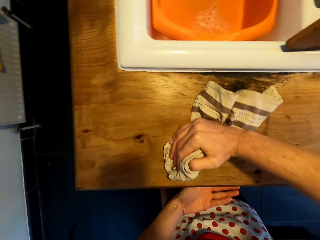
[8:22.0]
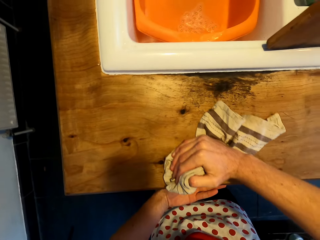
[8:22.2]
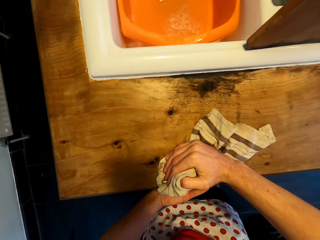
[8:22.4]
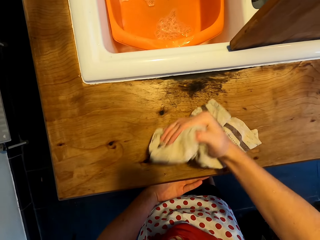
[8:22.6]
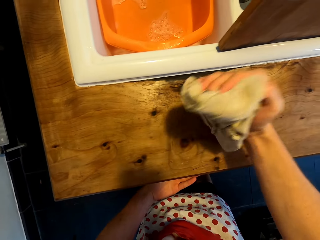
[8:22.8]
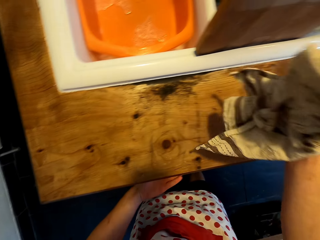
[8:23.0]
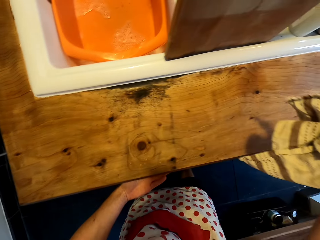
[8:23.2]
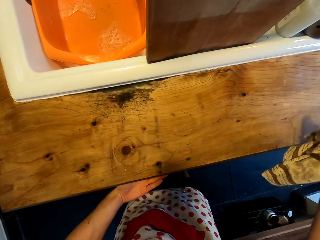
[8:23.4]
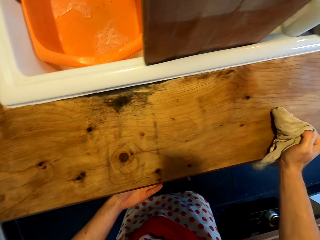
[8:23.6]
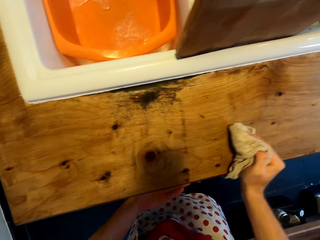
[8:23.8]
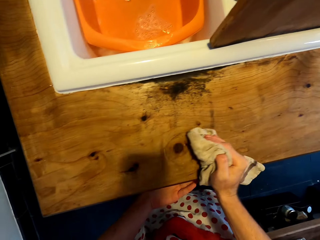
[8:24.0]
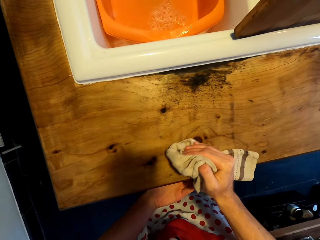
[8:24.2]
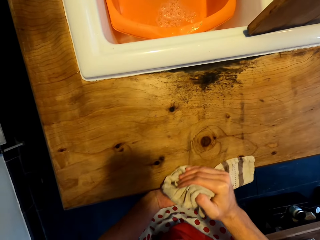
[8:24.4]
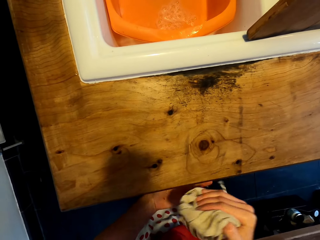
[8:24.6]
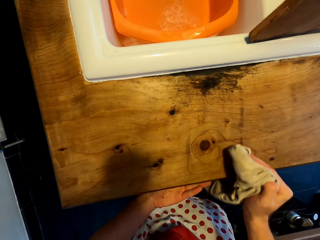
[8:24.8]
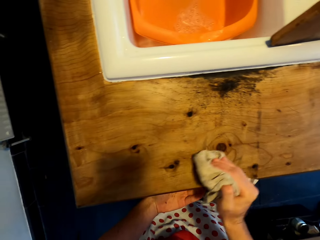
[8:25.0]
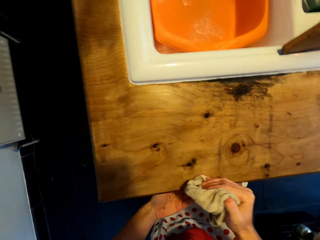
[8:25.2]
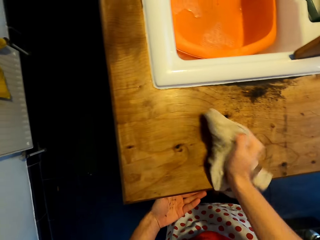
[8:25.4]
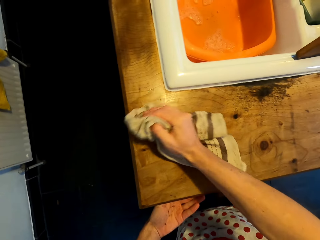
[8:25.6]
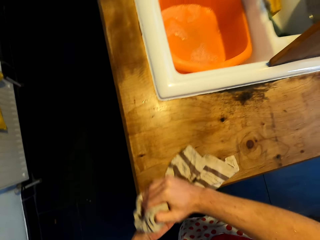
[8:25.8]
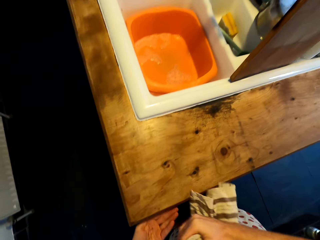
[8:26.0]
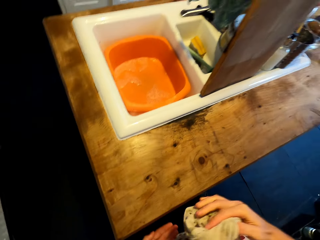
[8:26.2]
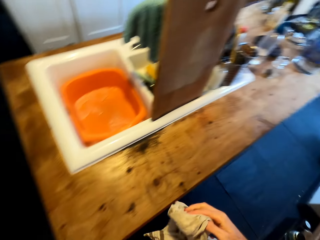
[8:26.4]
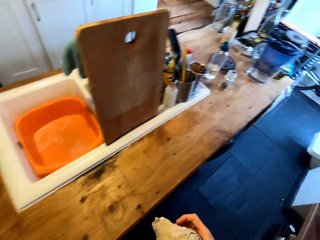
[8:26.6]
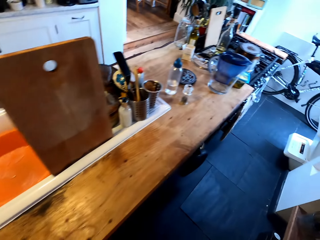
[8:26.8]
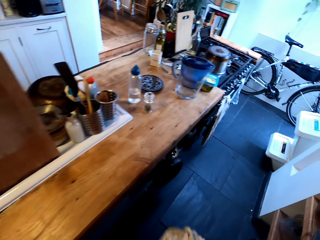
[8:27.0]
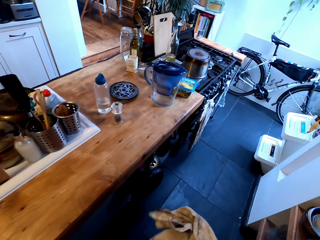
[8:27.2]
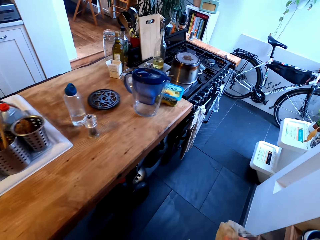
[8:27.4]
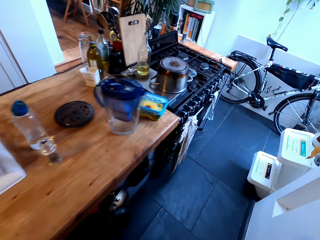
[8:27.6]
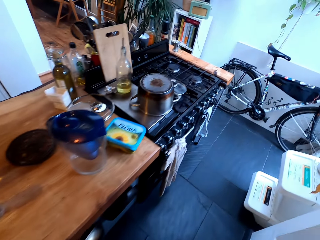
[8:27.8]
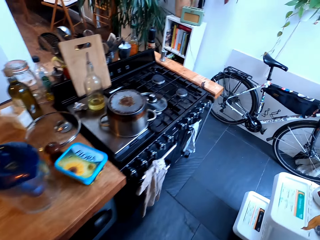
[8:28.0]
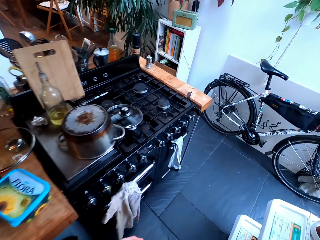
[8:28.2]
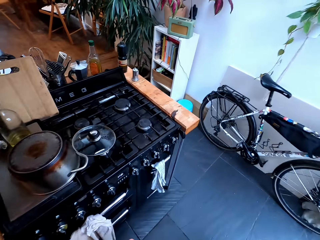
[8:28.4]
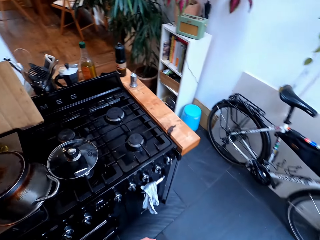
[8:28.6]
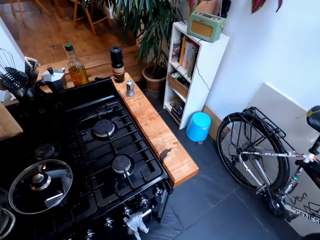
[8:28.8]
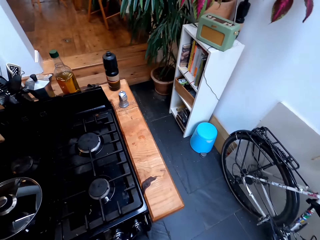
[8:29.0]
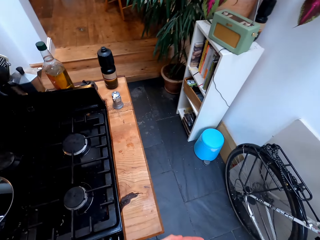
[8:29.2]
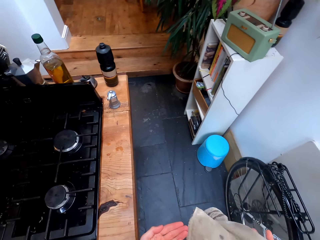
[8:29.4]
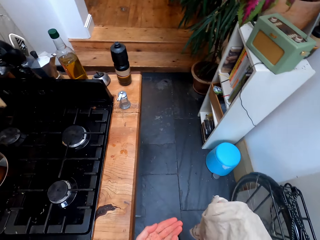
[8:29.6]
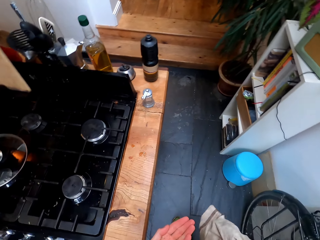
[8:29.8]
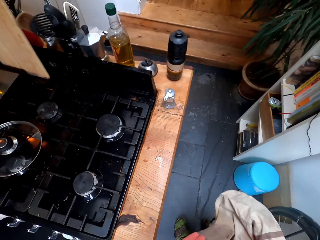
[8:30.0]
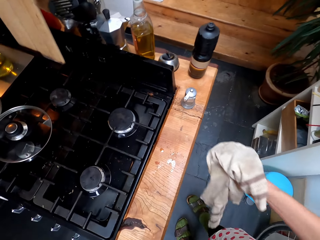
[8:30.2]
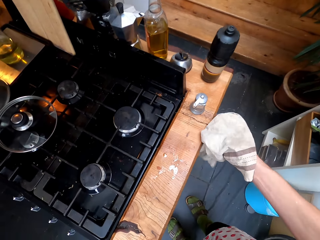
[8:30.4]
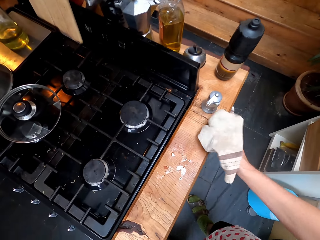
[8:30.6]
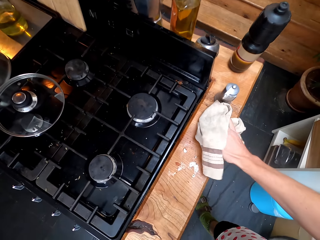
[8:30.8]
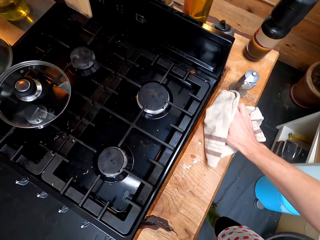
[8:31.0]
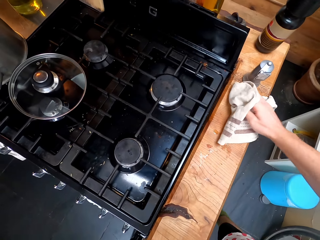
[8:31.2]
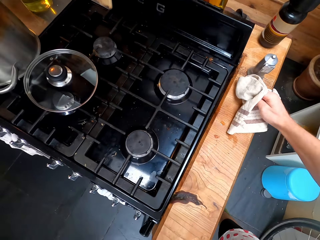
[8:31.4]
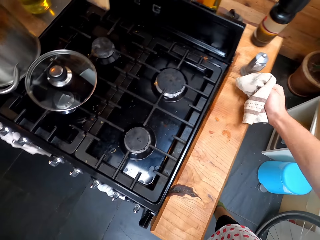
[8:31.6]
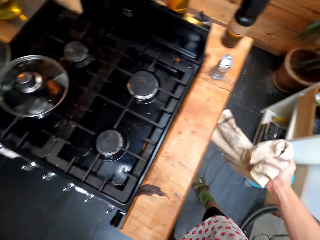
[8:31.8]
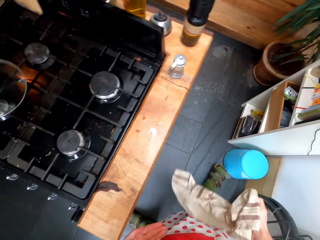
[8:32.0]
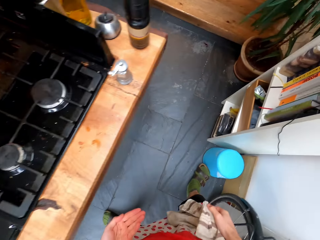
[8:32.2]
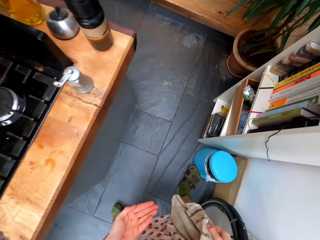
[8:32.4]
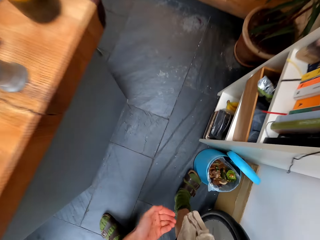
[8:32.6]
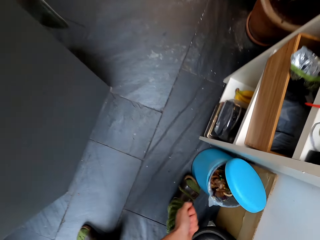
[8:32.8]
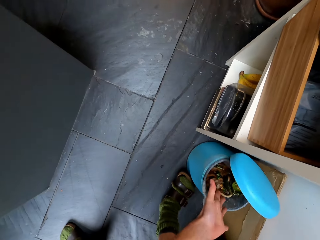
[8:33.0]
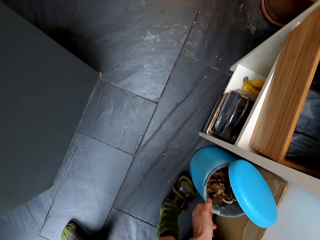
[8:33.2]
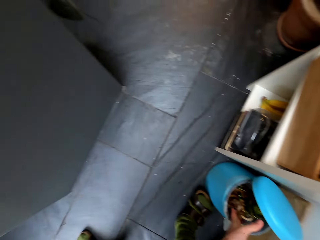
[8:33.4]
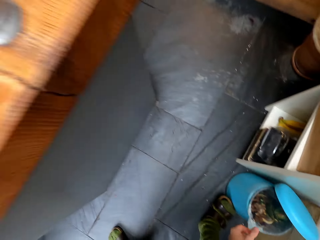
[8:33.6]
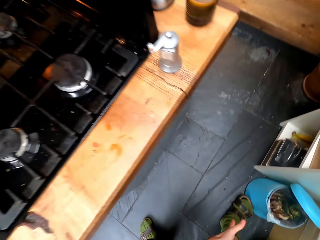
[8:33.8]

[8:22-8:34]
The camera wearer walks on the floor. They pick up something on the countertop. They put the trash in the dustbin.

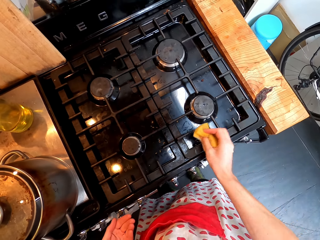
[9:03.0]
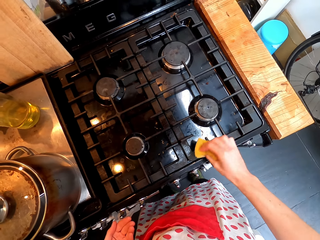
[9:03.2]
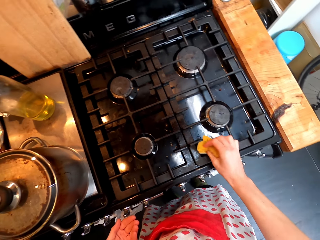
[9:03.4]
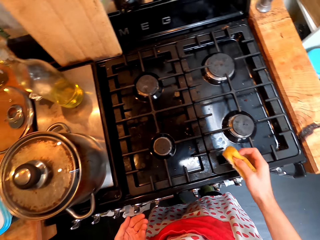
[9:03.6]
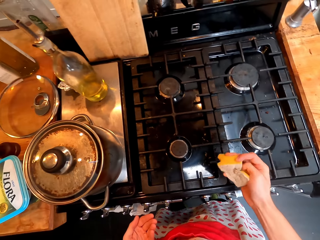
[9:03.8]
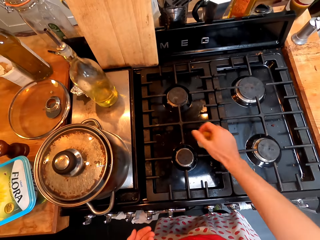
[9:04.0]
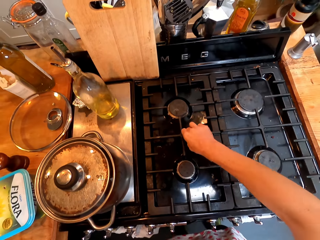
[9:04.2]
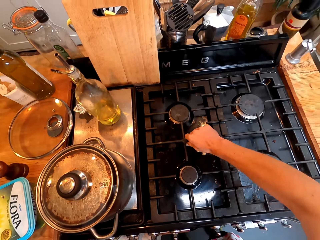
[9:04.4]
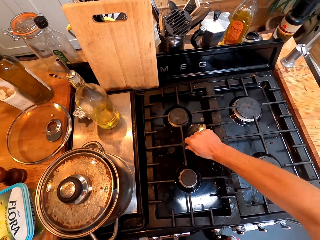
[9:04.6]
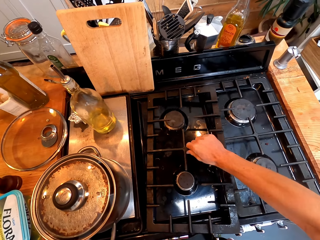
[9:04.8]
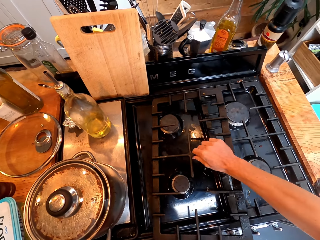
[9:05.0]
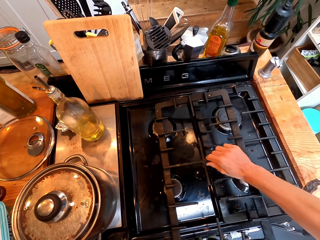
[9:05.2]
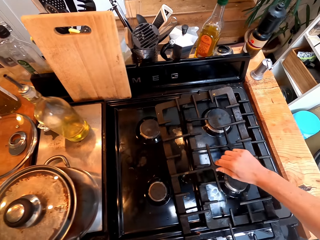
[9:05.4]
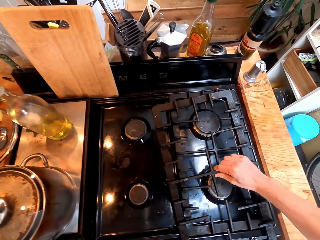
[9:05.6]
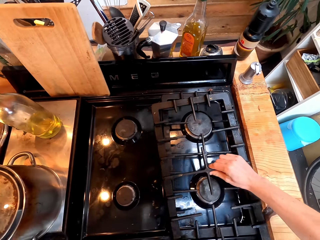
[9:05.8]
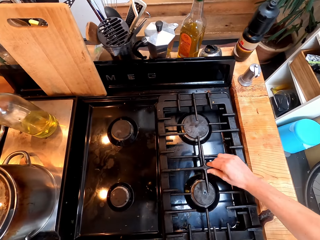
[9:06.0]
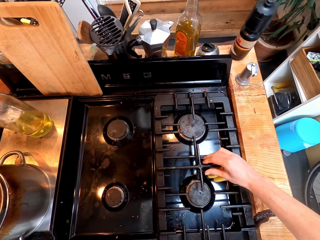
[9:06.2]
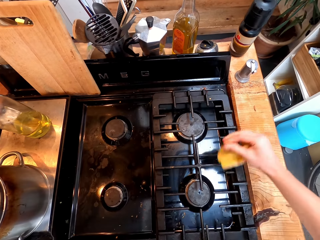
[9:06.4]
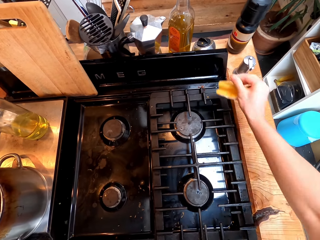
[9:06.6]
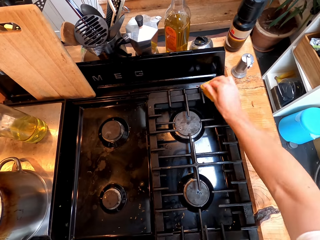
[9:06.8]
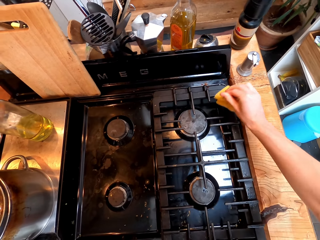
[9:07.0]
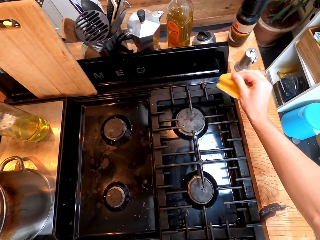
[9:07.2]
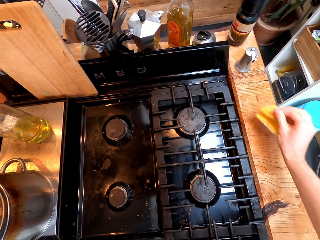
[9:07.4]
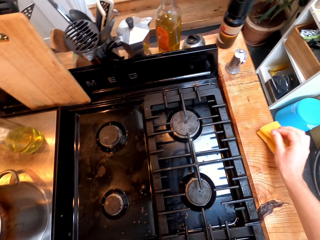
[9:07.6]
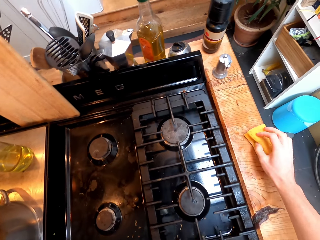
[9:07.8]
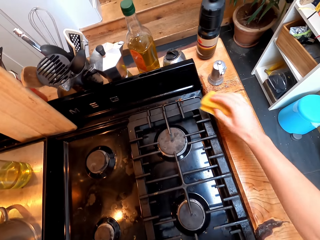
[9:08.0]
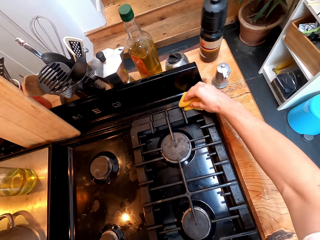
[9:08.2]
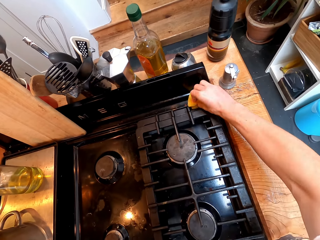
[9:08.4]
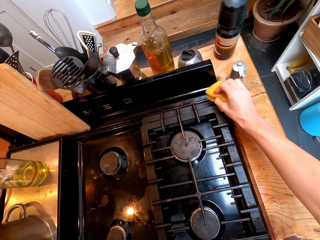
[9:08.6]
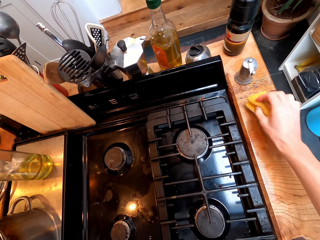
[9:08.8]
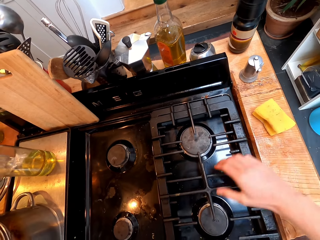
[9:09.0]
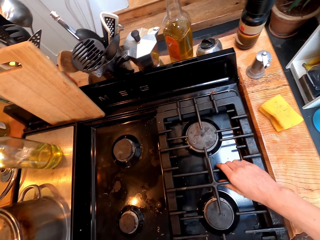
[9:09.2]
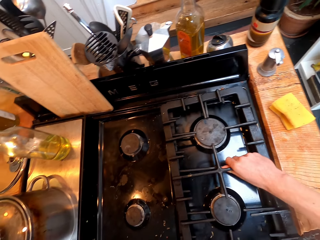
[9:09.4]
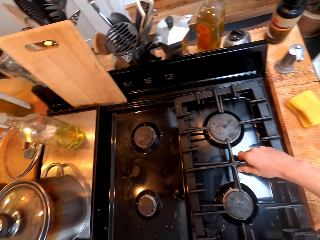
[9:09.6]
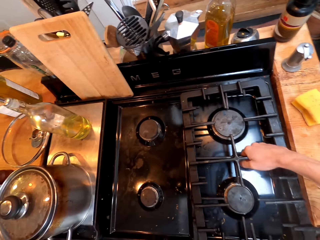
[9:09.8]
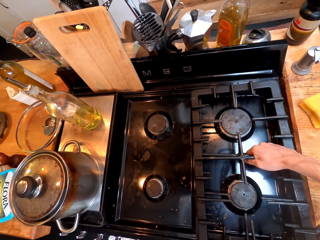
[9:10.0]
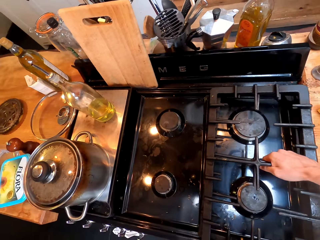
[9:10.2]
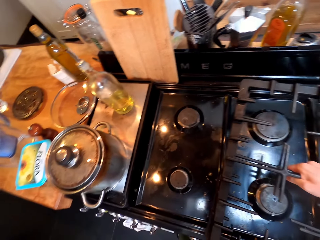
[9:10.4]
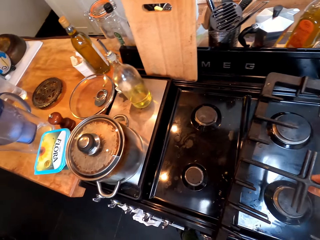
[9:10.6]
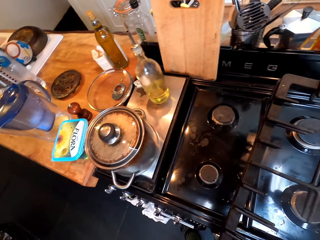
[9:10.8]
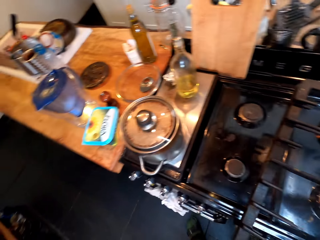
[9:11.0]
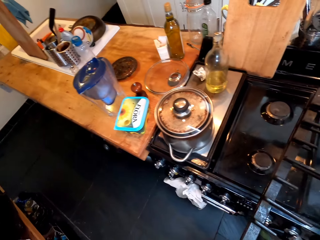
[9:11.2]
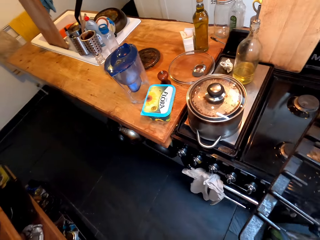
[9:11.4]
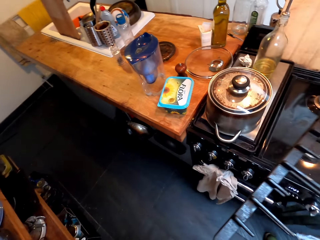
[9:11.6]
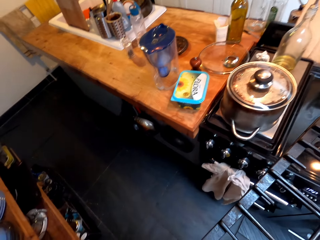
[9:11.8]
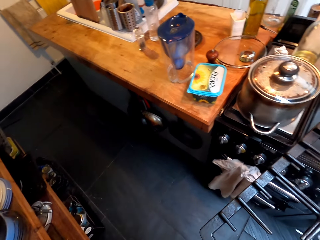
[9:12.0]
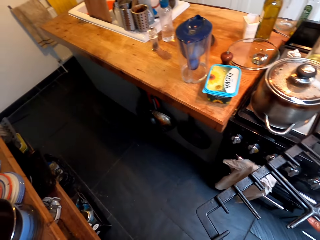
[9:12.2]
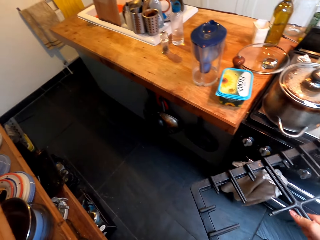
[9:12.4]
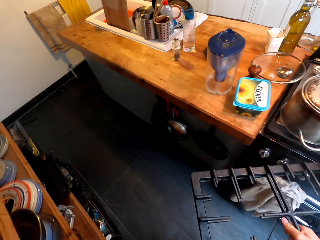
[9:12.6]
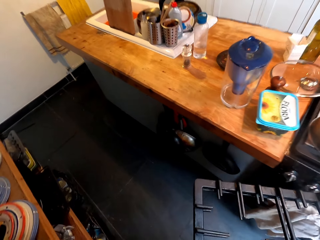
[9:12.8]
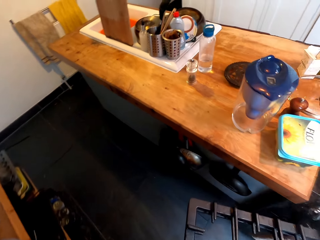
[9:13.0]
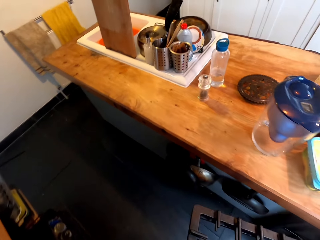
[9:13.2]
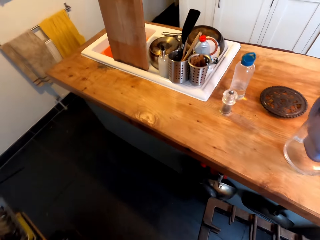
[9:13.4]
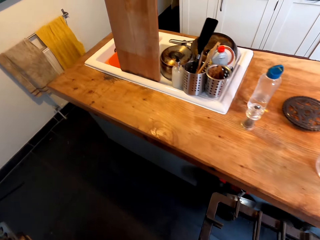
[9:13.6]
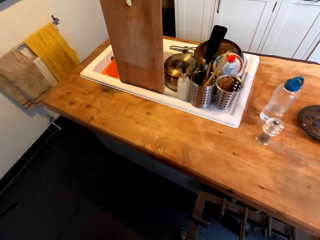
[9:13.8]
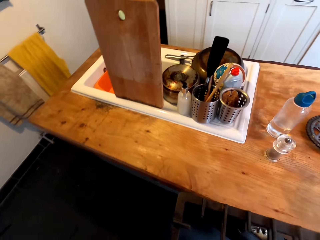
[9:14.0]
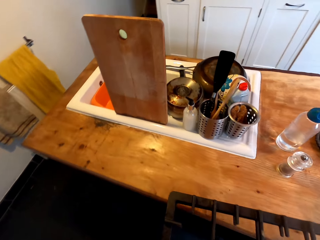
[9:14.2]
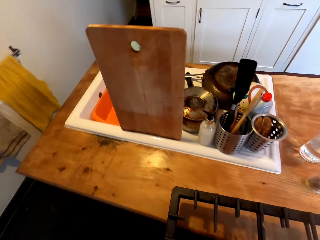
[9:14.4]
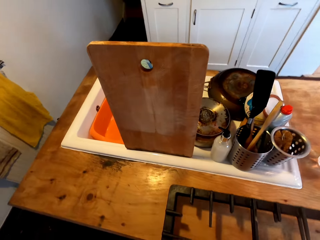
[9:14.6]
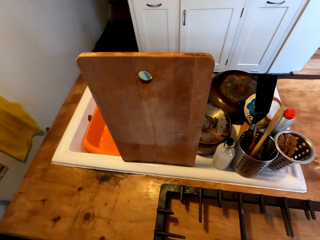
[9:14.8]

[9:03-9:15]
The camera wearer removes the gas cooktop module on the gas stove. They put the gas cooktop module on the gas stove. They wipe the gas cooktop module with a sponge. They put the sponge on the countertop. They move the gas cooktop module sideways. They pick up the gas cooktop module on the gas stove. They walk on the floor.
